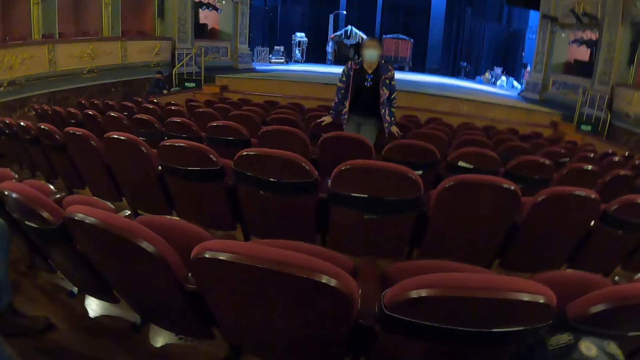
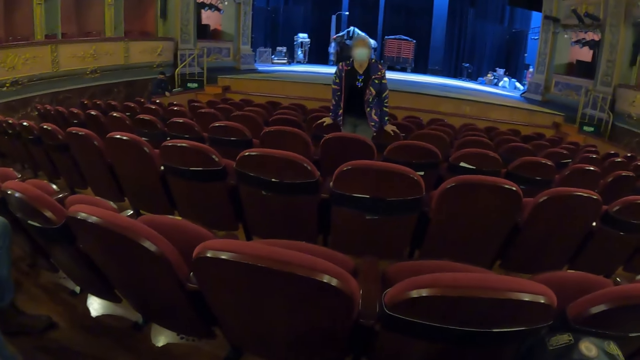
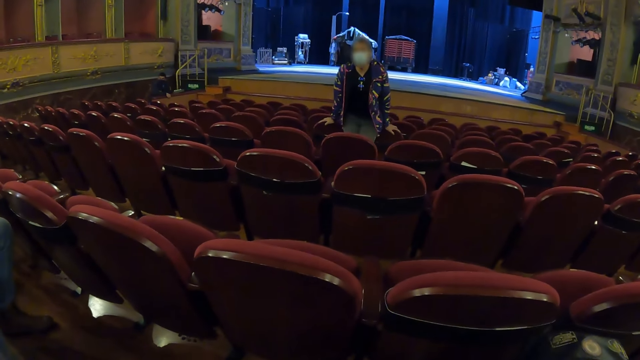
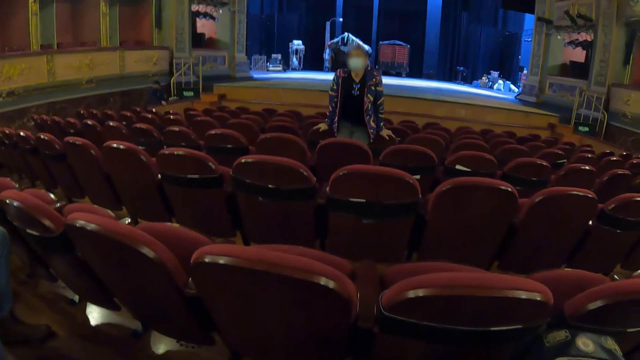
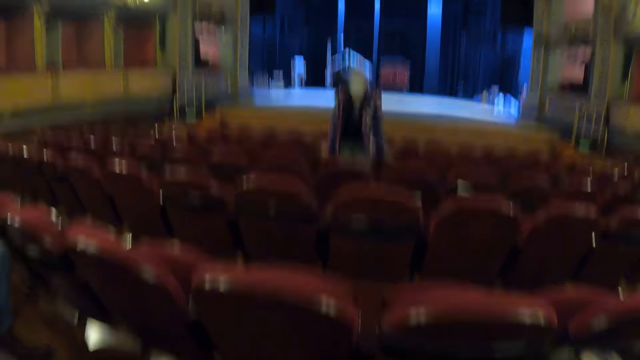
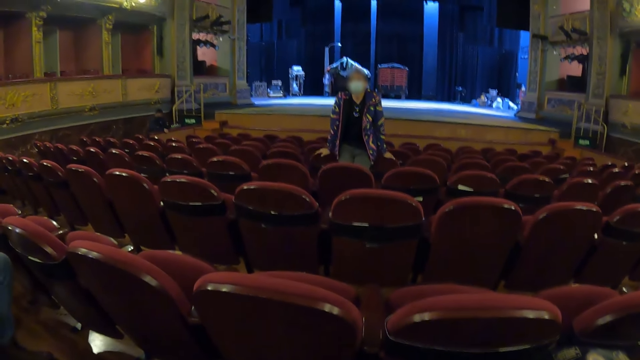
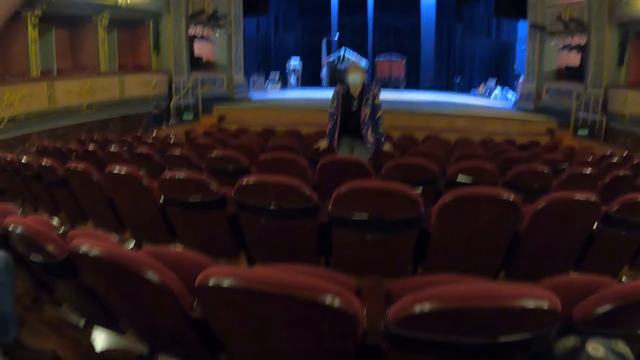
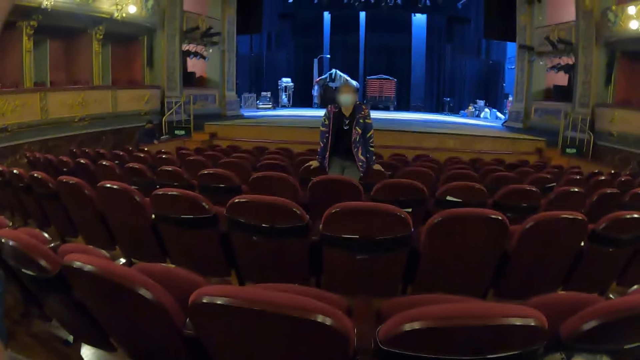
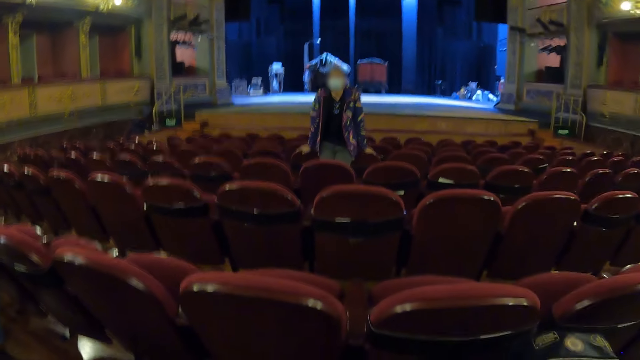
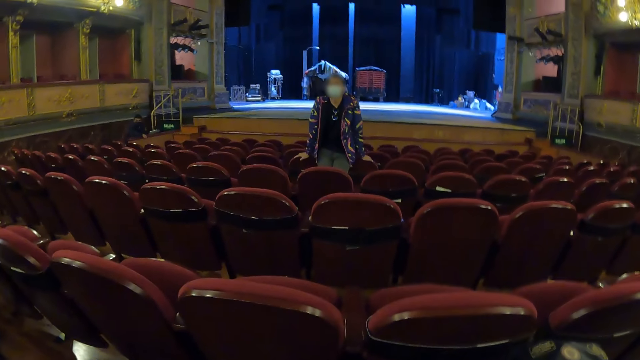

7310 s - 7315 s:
A woman leans on the chair. The camera wearer moves the hands.

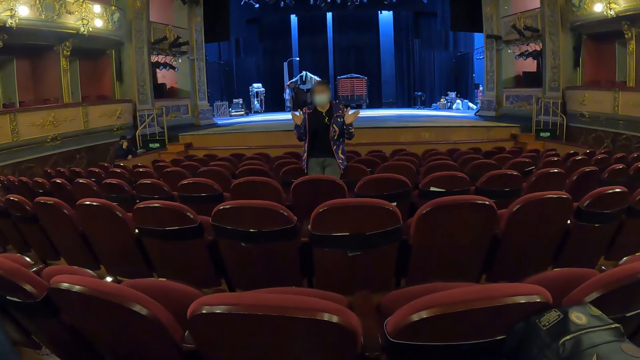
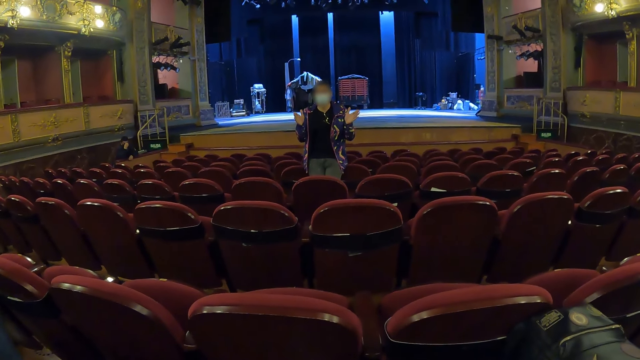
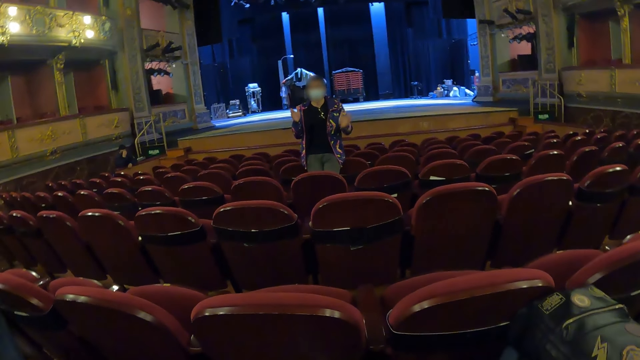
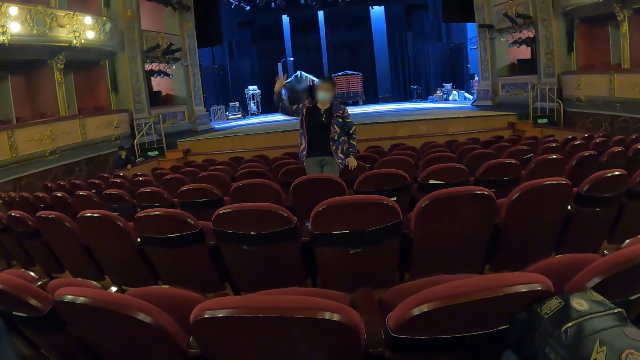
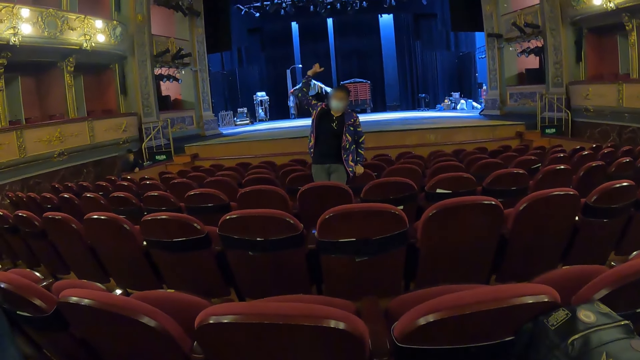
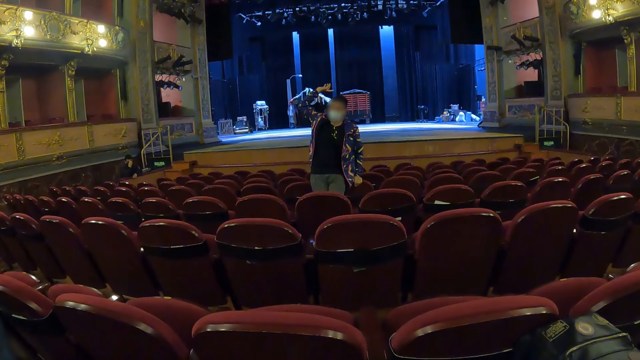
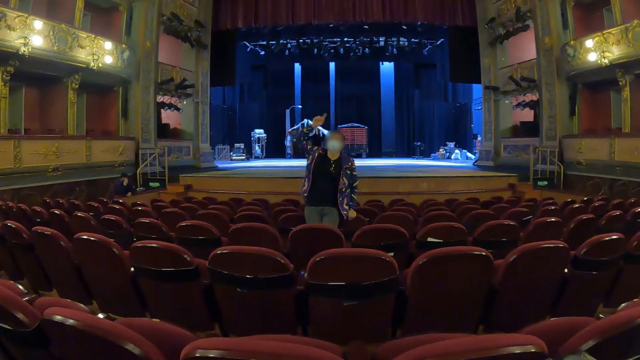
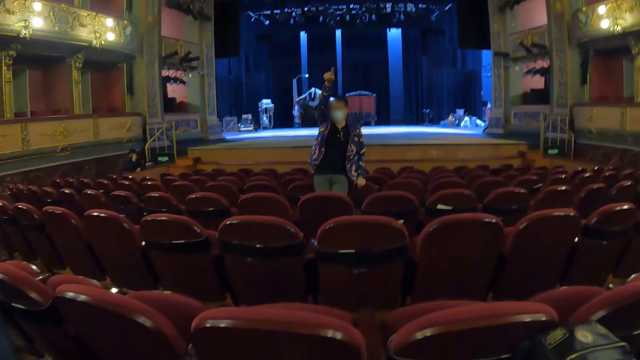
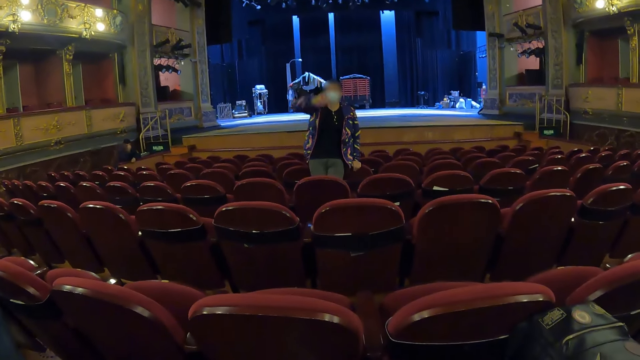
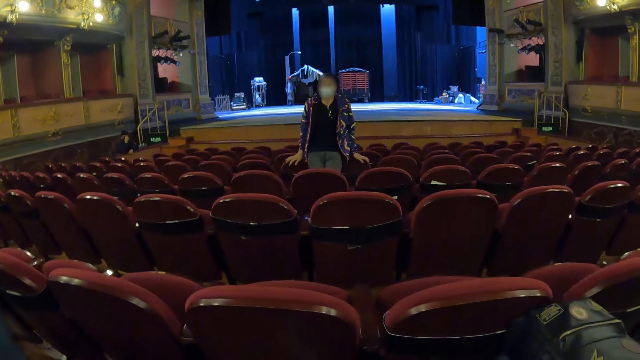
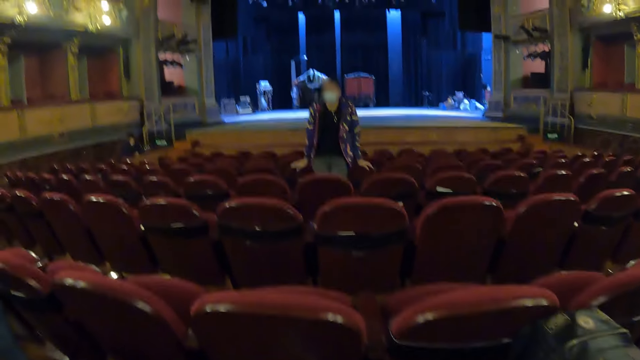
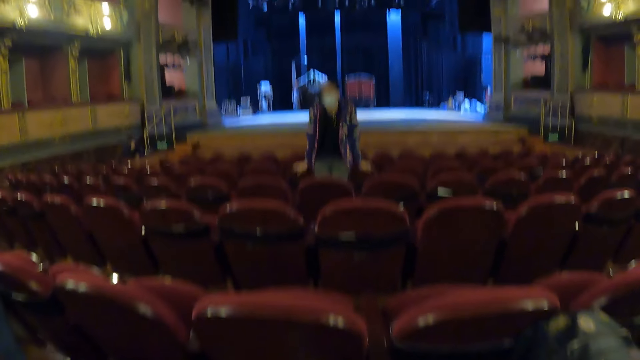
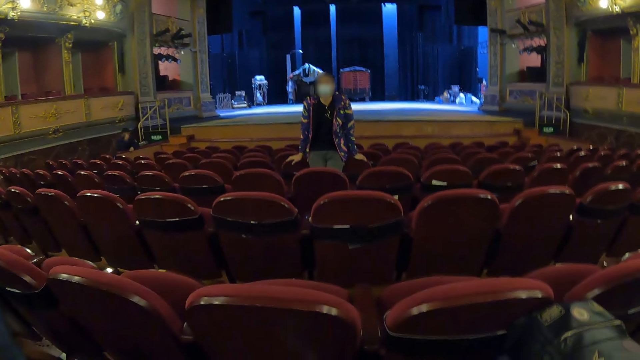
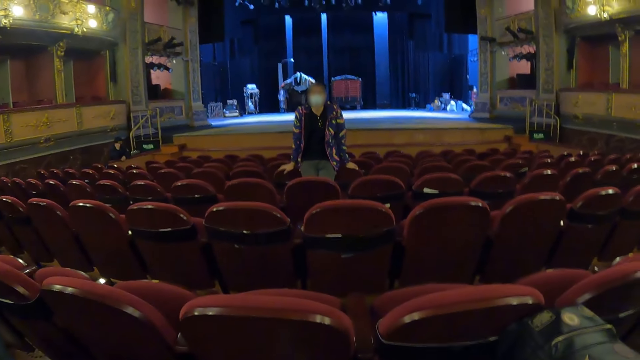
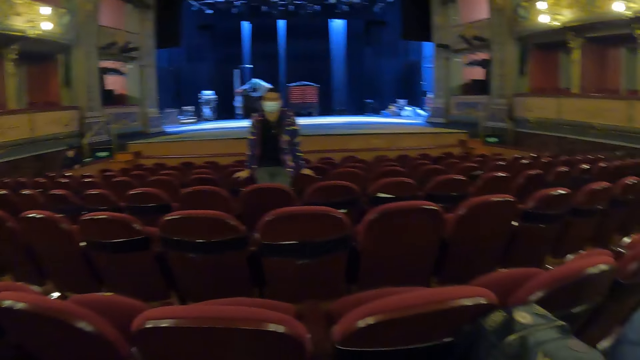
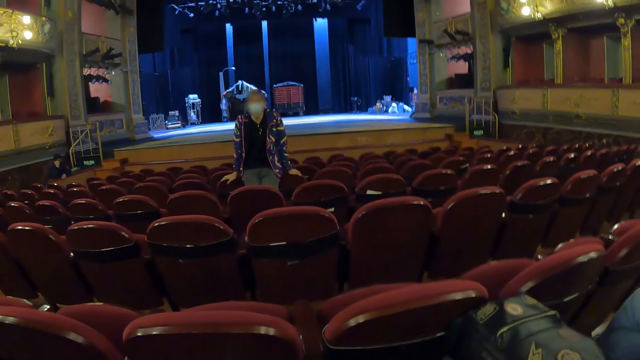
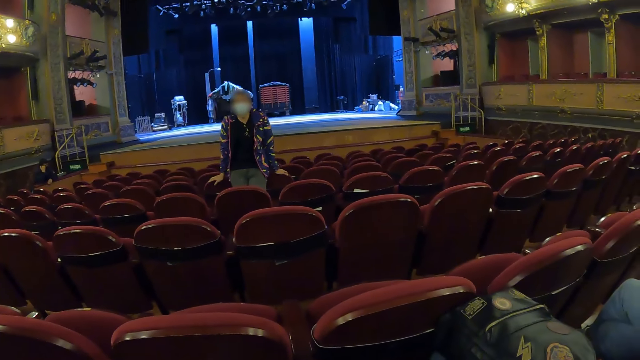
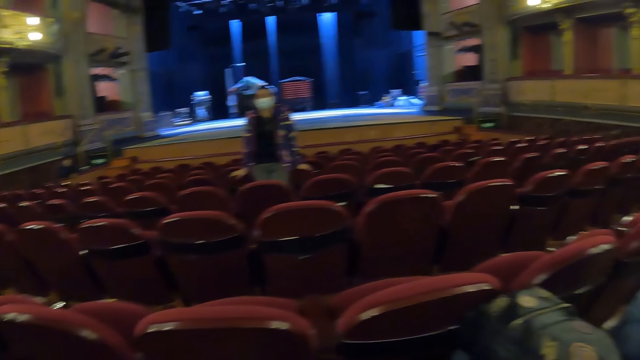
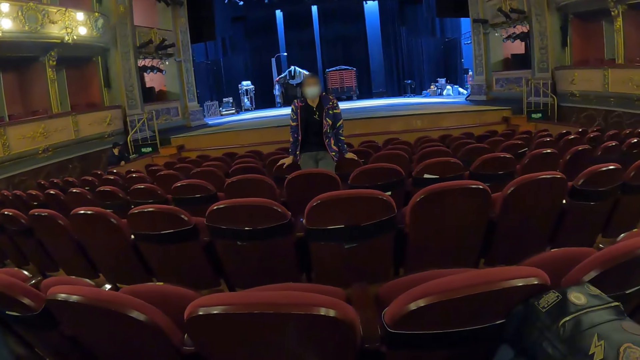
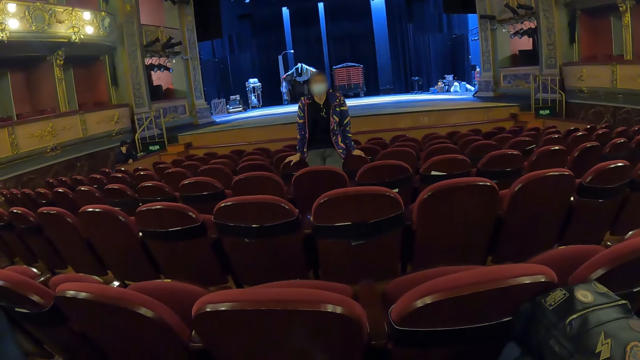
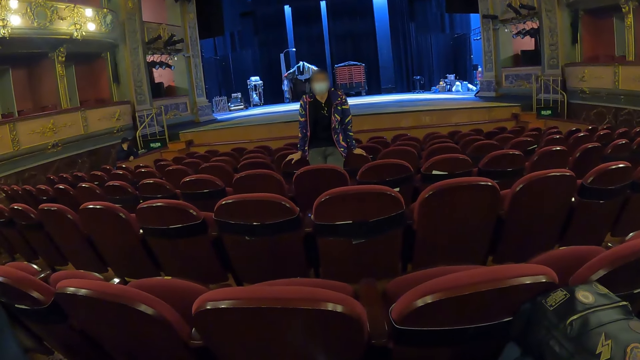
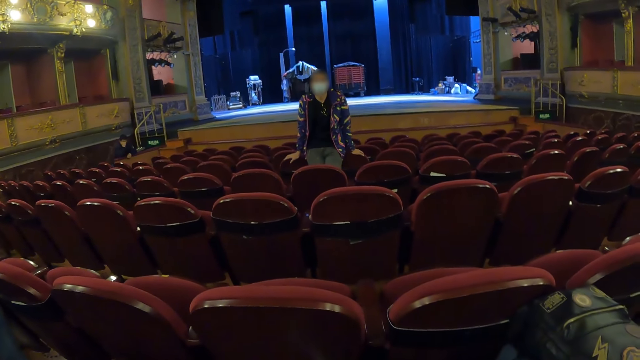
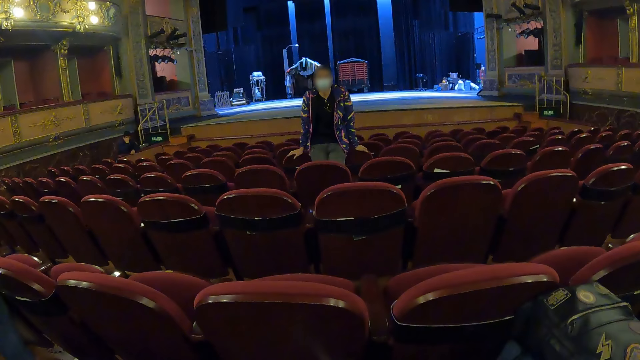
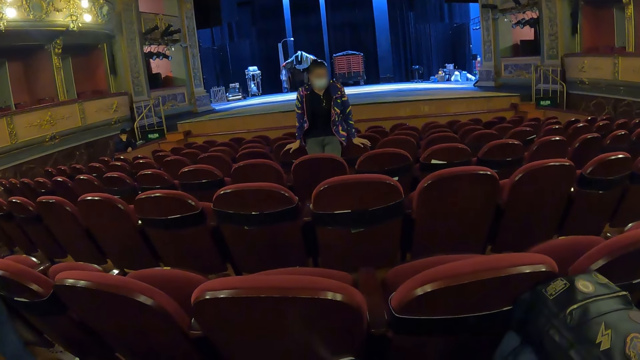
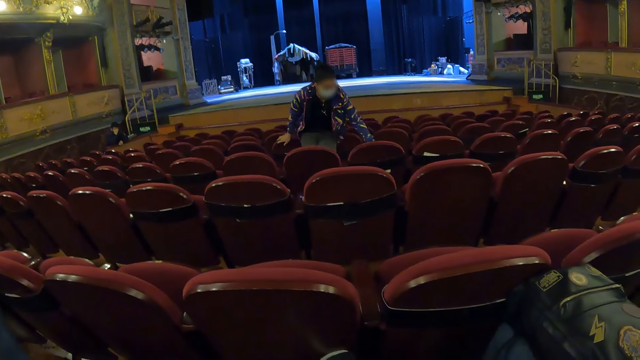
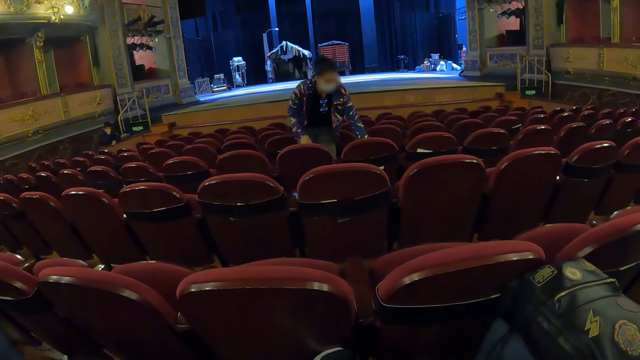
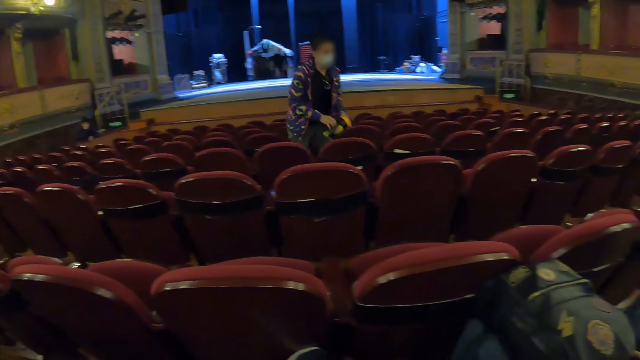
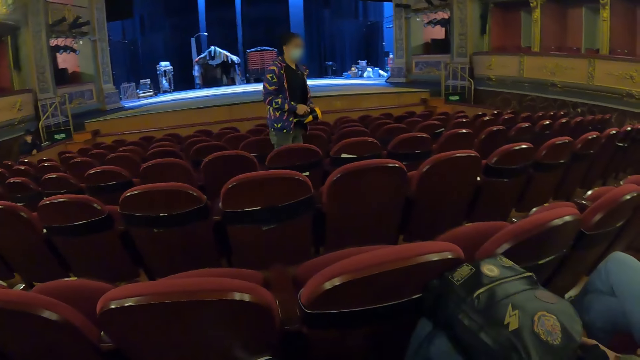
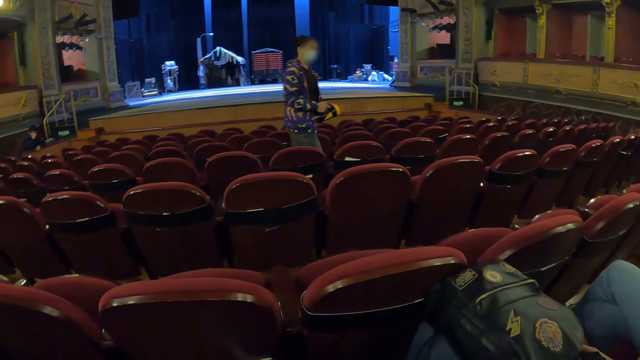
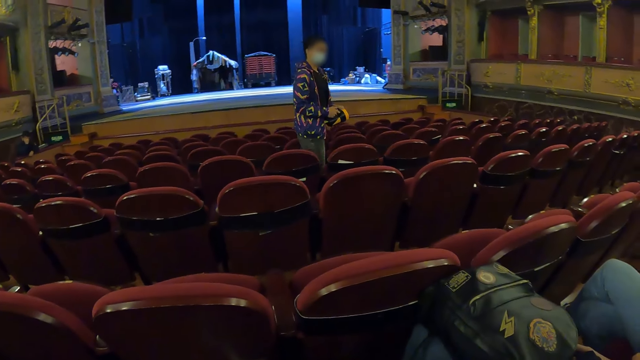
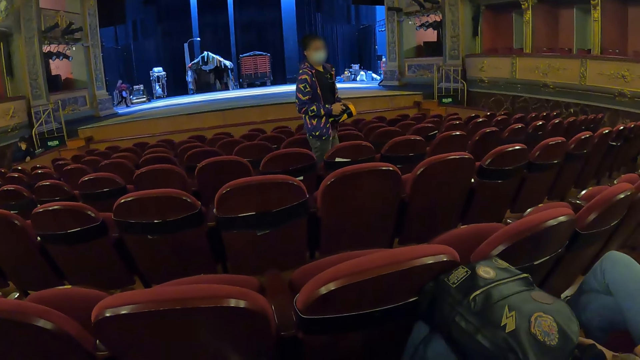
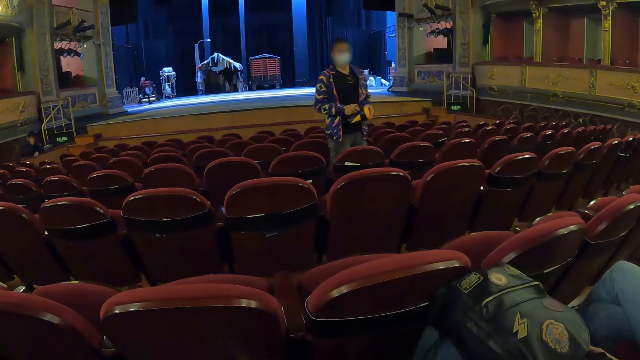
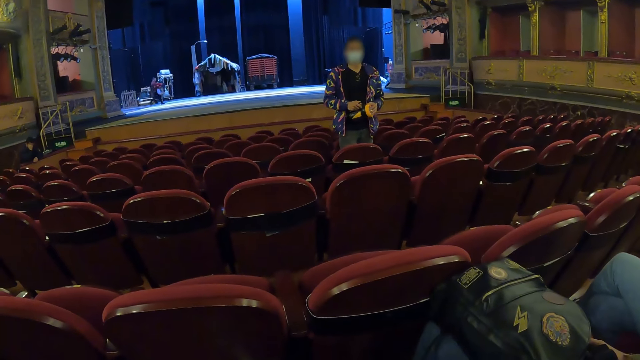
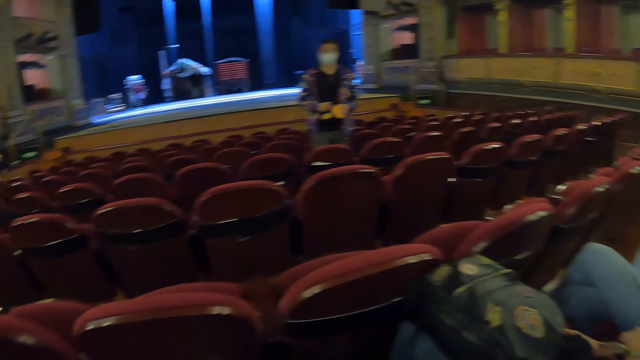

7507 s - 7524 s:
A woman puts the left hand down on the chair. She lifts up the hand. She leans on the chair with both hands on the chair. She picks up the rechargeable torch light from the chair. She makes a step.
